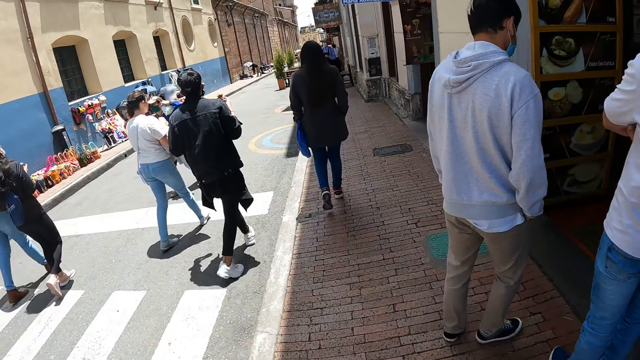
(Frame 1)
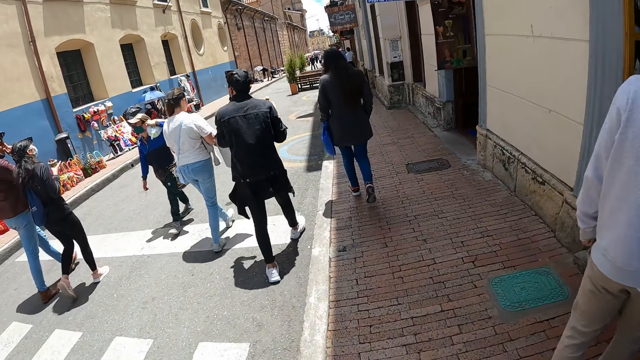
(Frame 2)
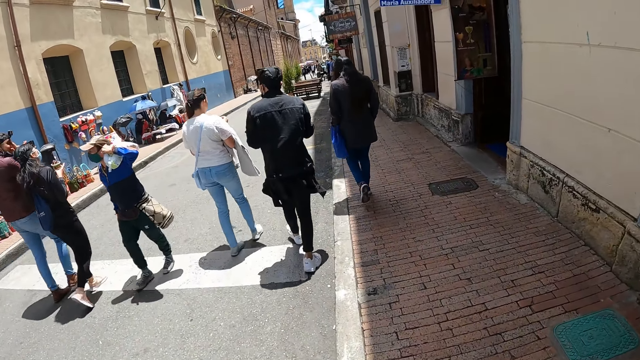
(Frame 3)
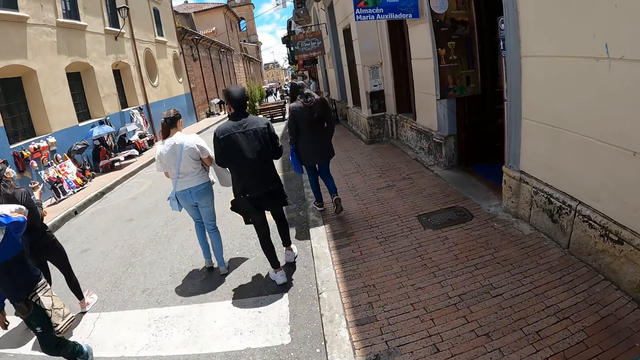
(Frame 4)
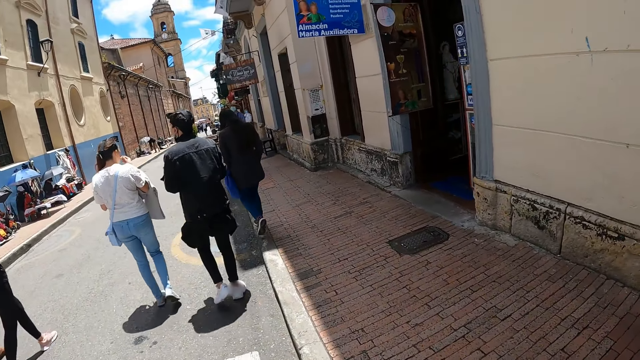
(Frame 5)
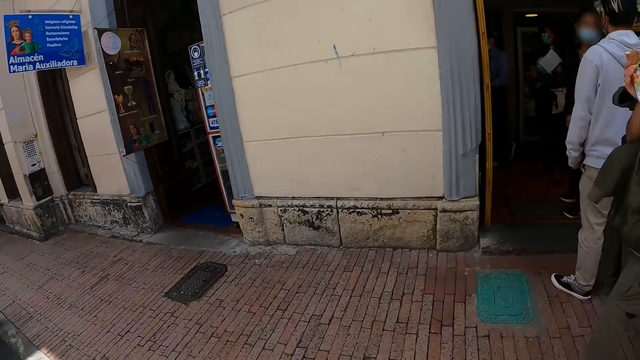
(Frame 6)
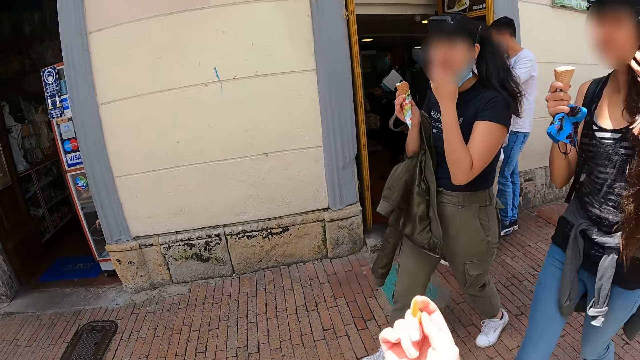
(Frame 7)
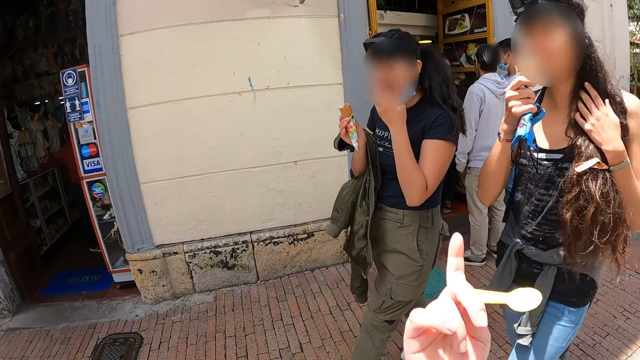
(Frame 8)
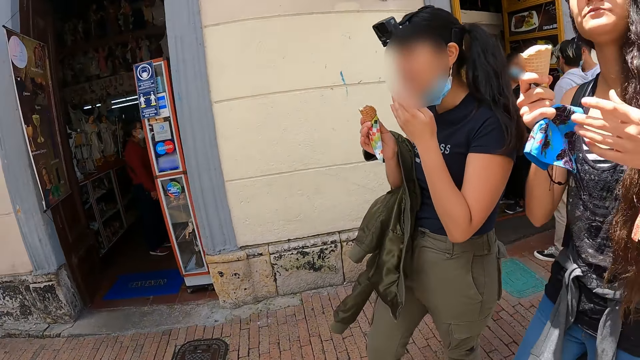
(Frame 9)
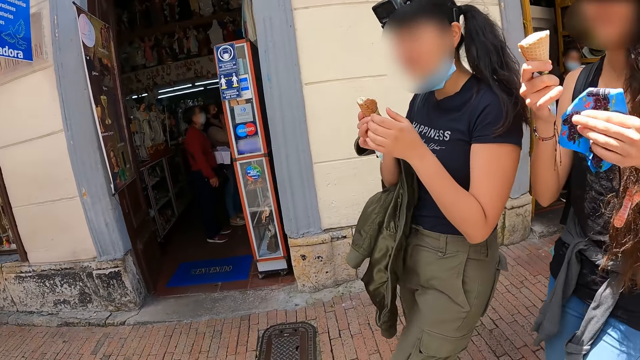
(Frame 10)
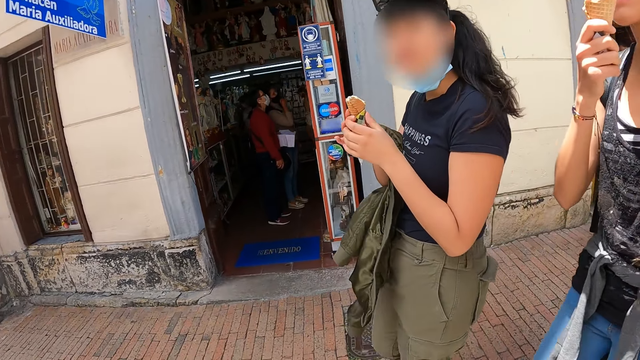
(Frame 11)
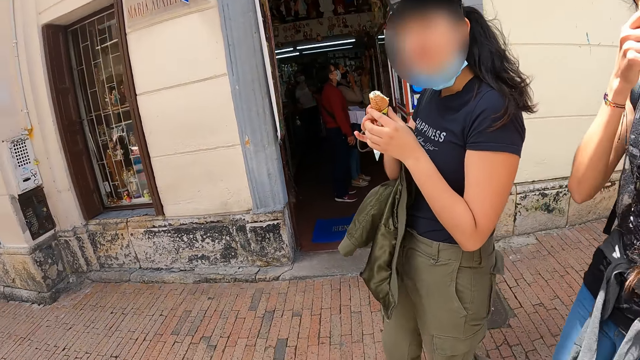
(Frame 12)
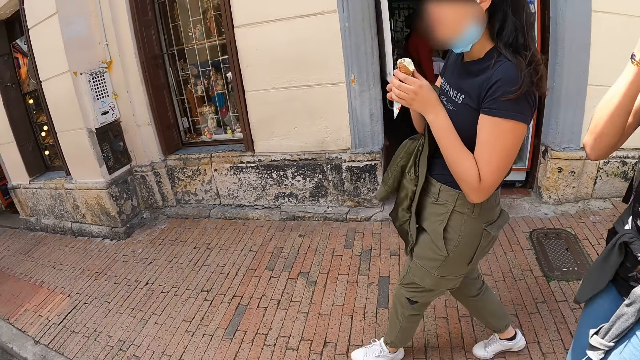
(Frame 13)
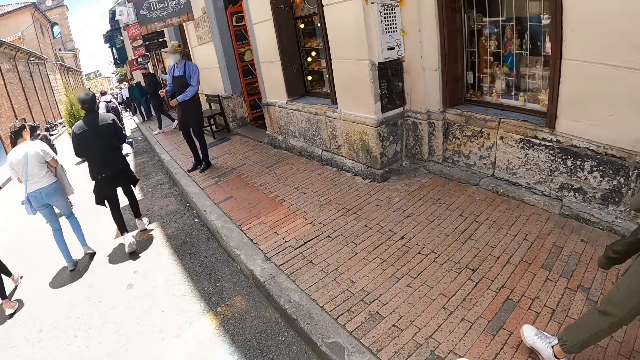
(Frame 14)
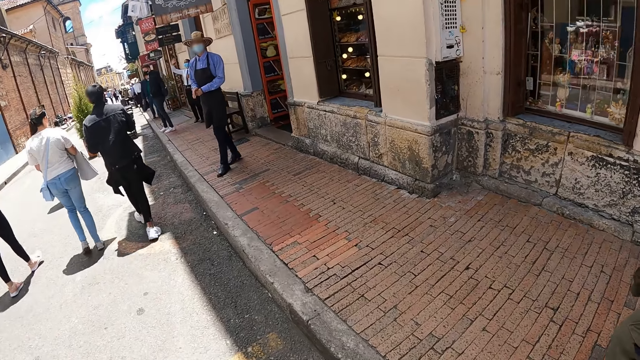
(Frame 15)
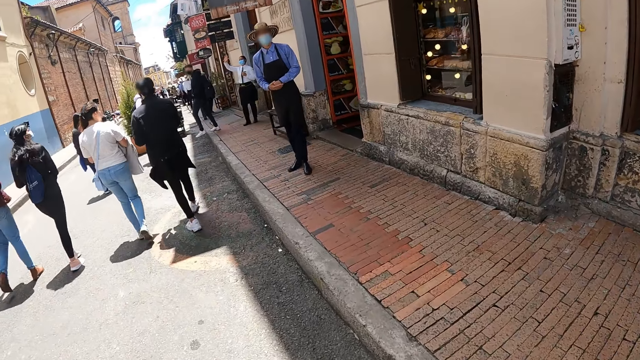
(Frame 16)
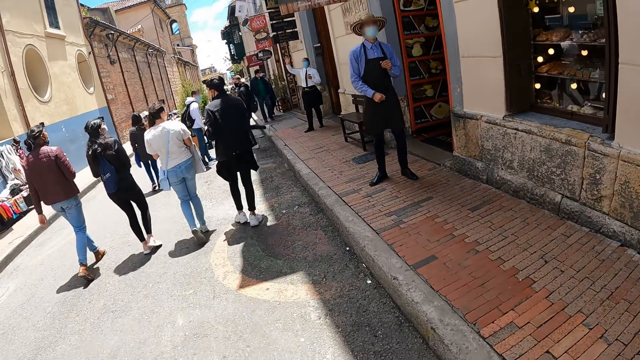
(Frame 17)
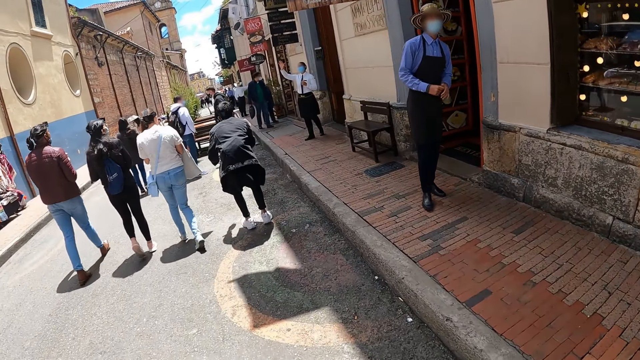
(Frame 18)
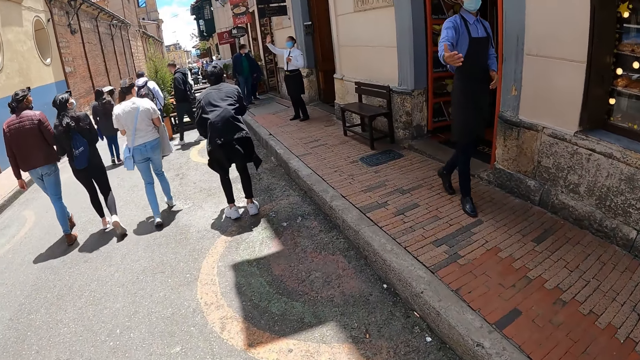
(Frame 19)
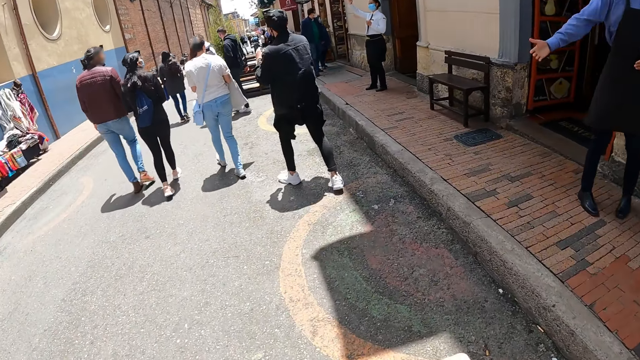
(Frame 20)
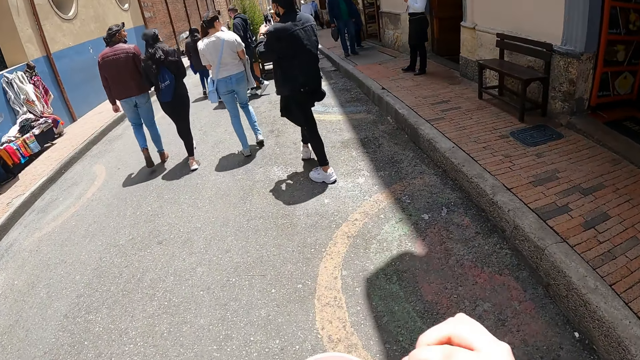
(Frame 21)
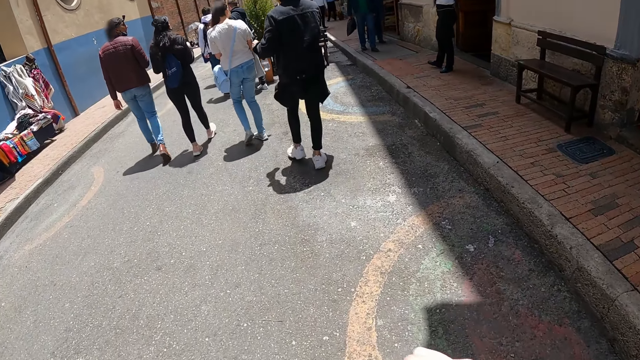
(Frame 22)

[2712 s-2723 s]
The camera wearer interacts with a lady. They turn around the street. They walk along in the street.

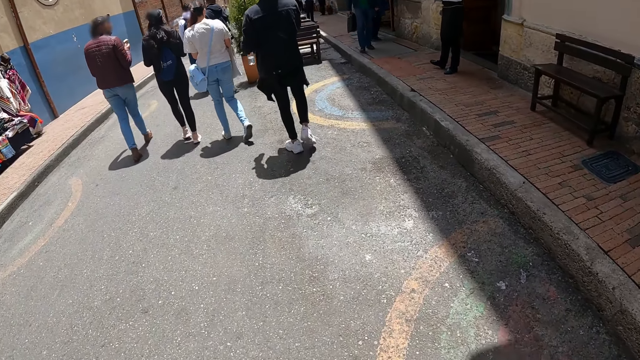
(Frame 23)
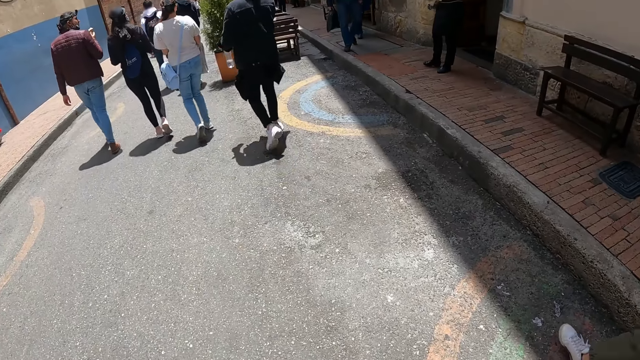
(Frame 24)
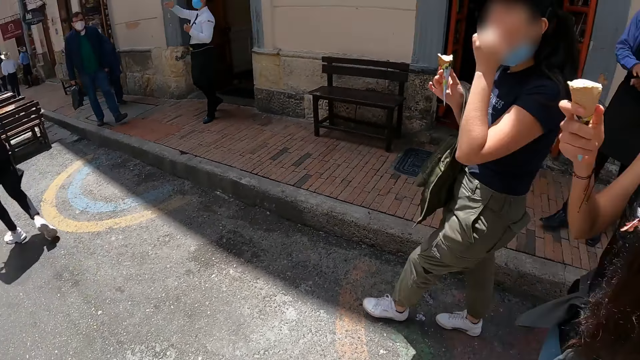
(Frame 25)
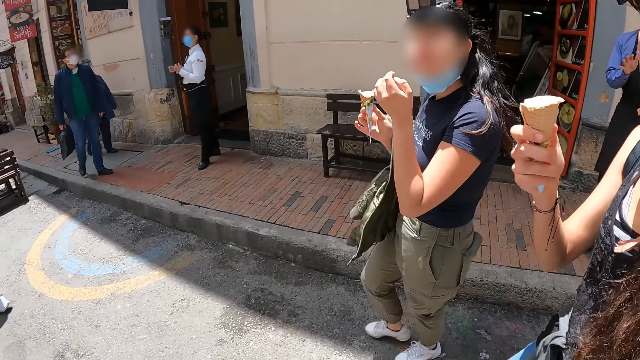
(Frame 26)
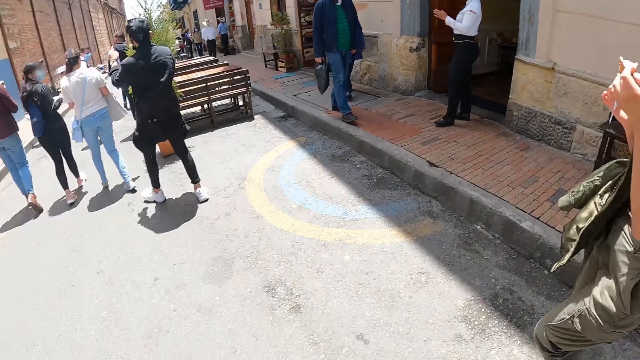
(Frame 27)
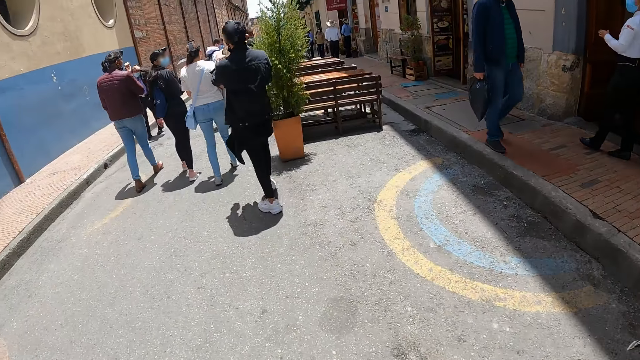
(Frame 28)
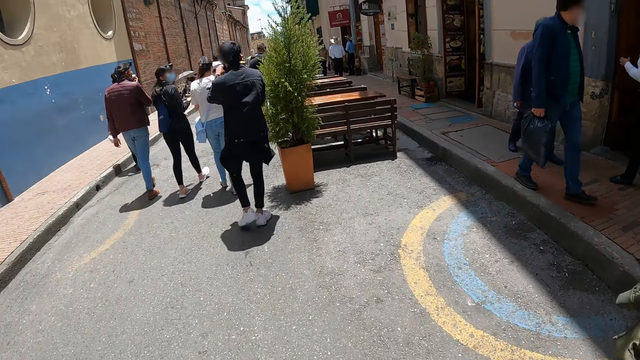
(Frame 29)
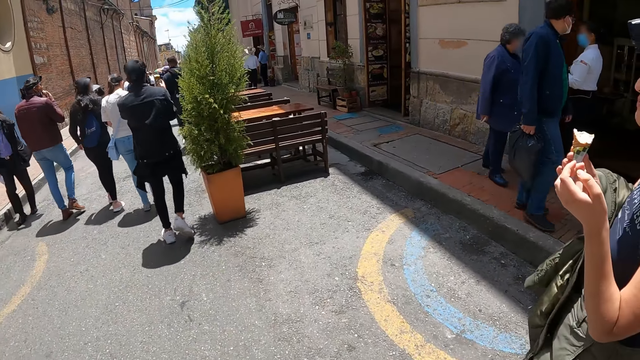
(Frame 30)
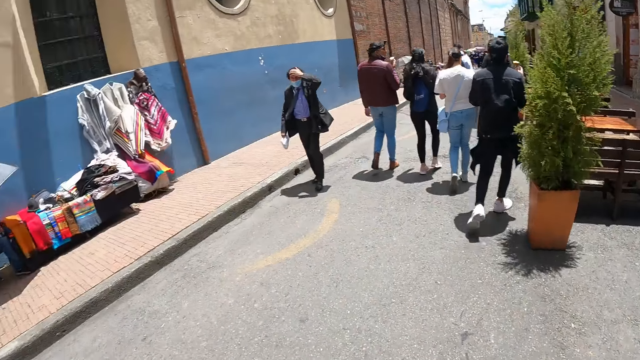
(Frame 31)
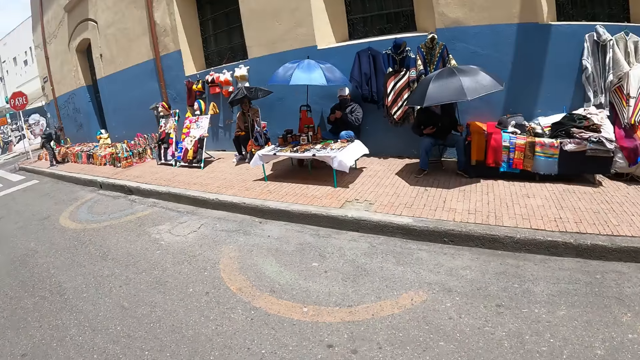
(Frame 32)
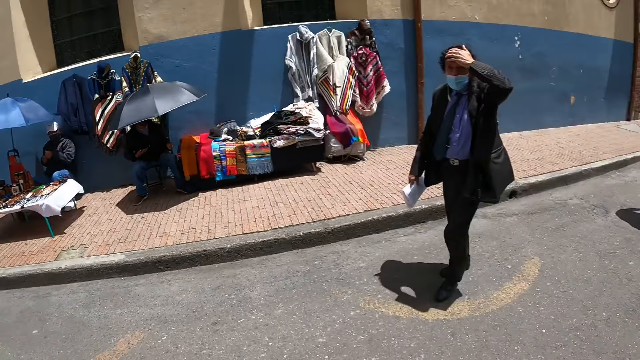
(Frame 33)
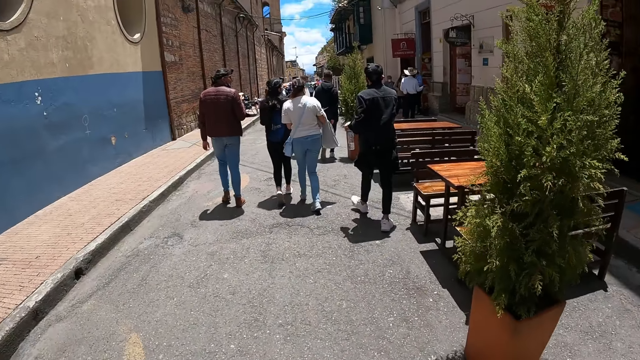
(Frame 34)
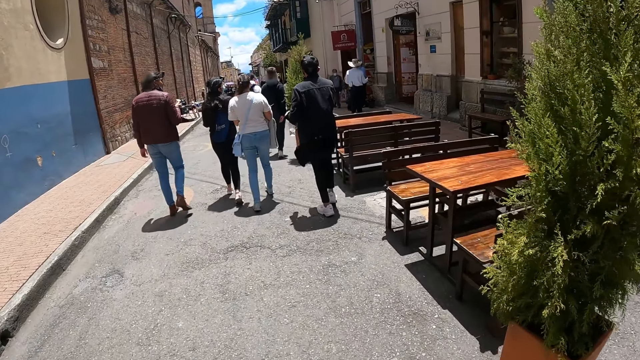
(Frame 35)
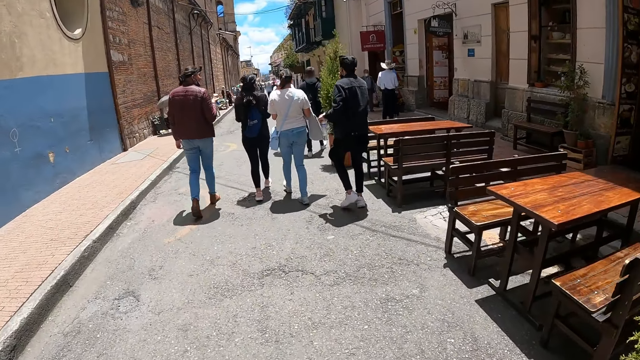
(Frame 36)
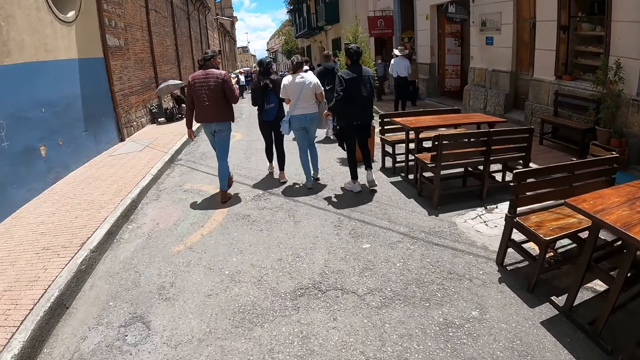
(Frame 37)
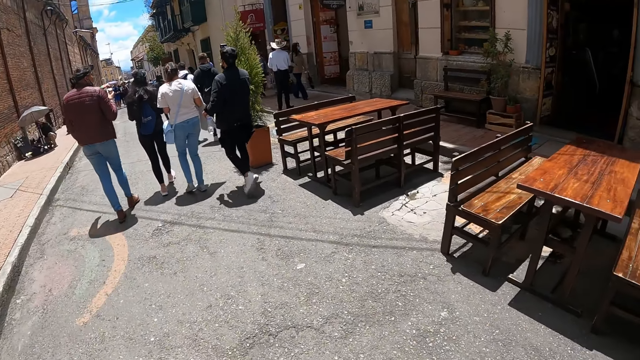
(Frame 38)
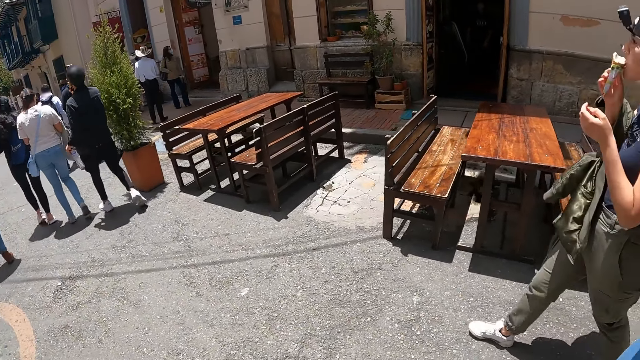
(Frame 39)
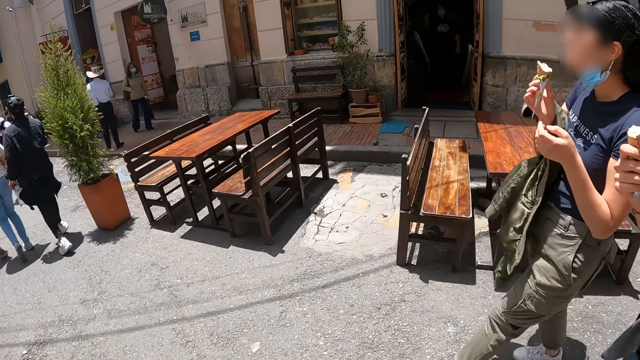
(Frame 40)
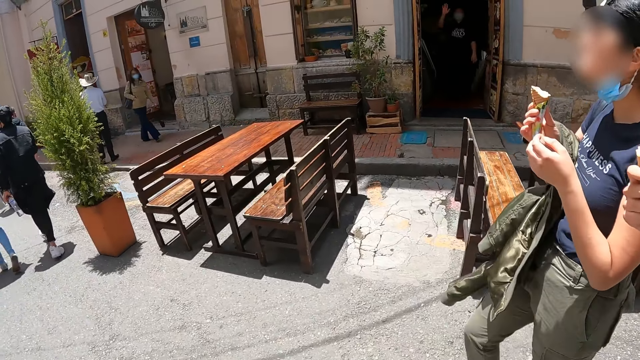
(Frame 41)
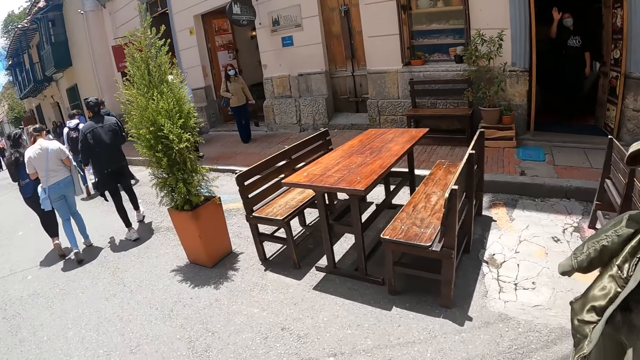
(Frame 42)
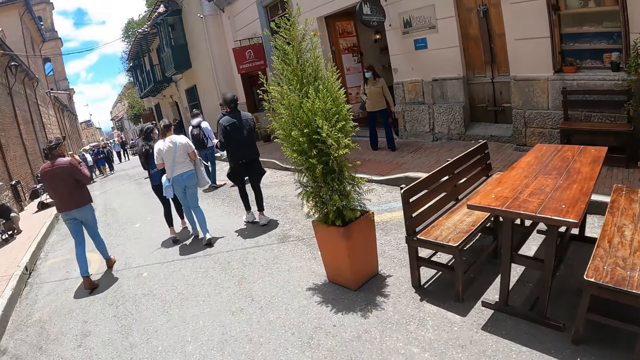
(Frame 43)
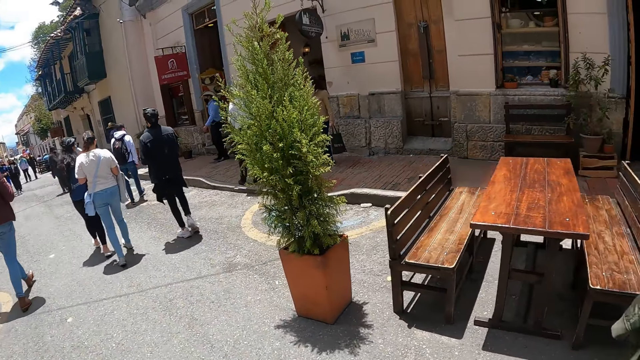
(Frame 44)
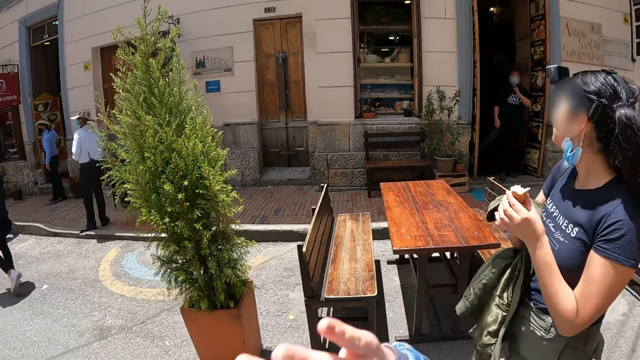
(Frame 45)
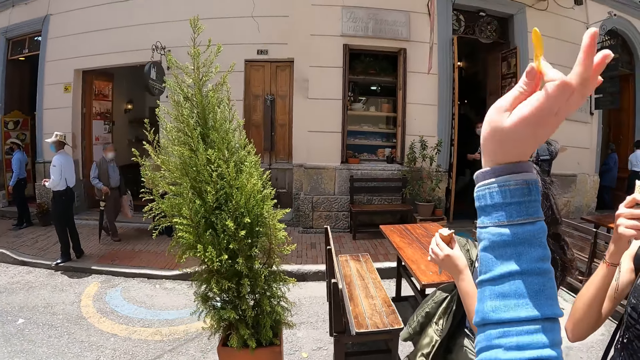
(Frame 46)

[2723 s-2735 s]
The camera wearer looks around. They turn around the street. They walk around the street. A man waves at the camera wearer. The camera wearer waves back to the man.
